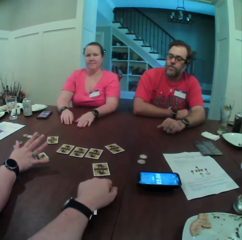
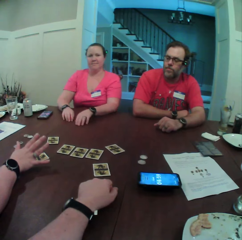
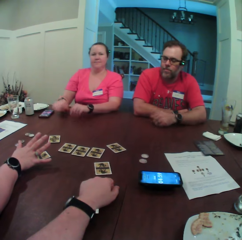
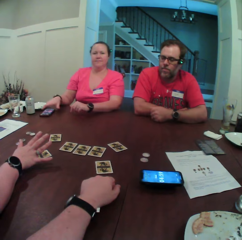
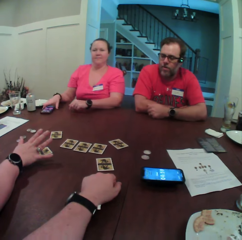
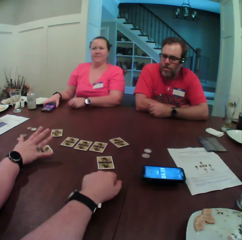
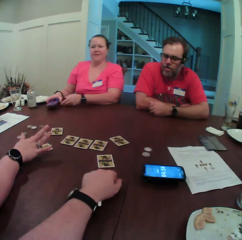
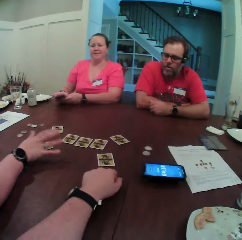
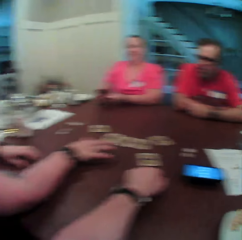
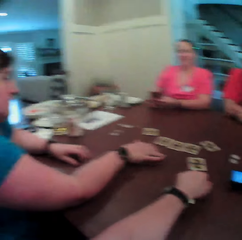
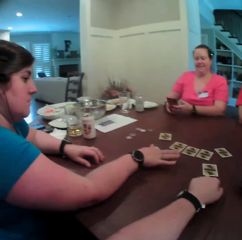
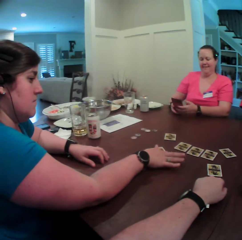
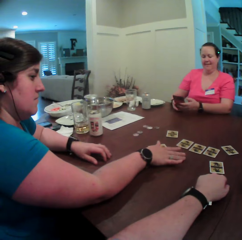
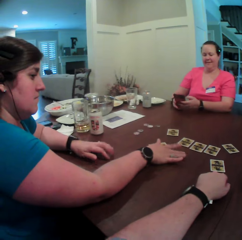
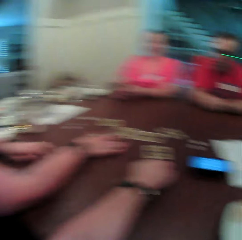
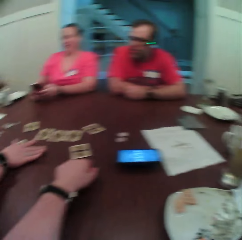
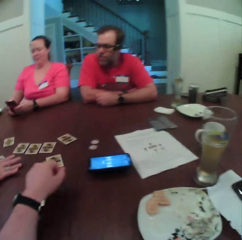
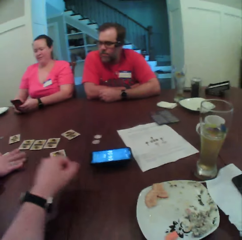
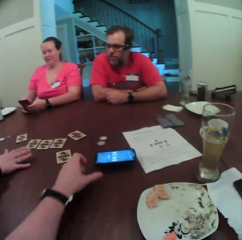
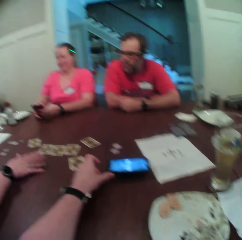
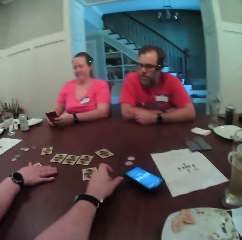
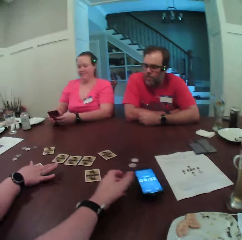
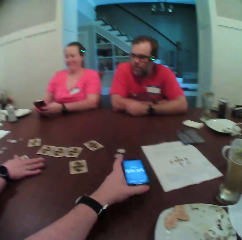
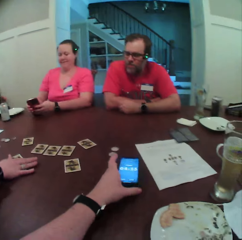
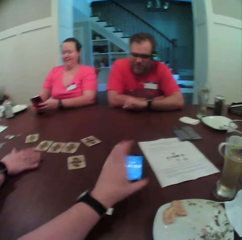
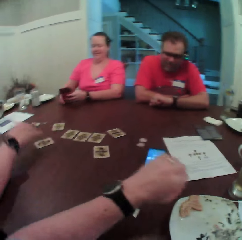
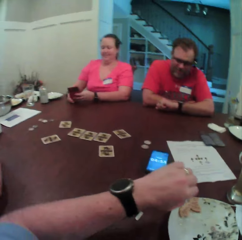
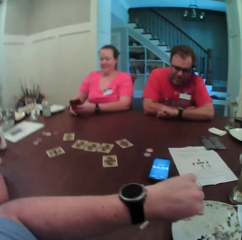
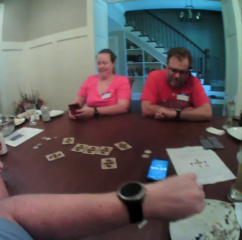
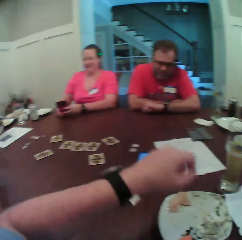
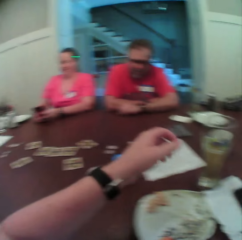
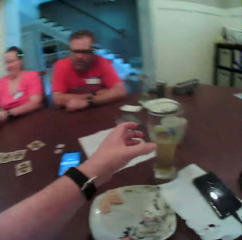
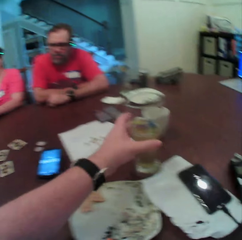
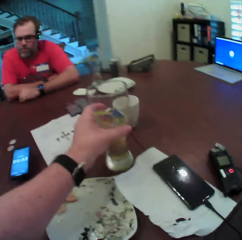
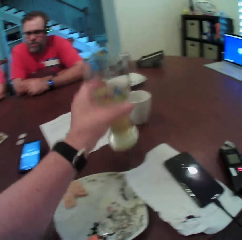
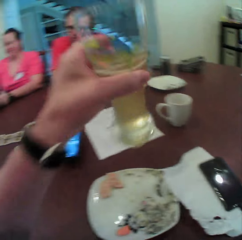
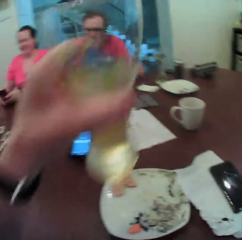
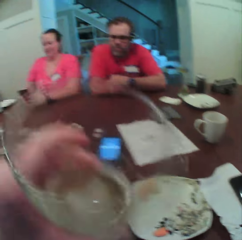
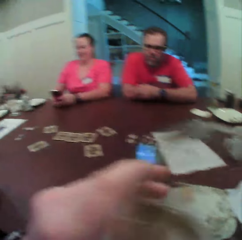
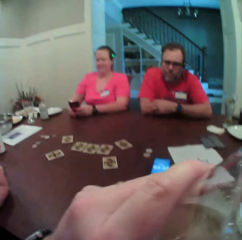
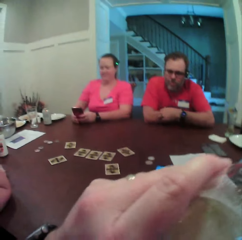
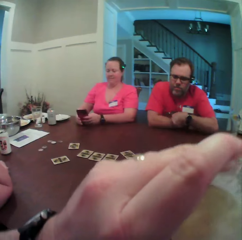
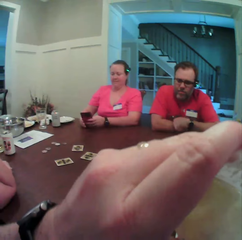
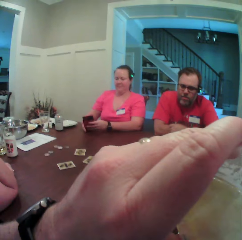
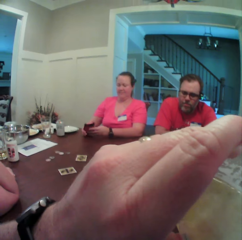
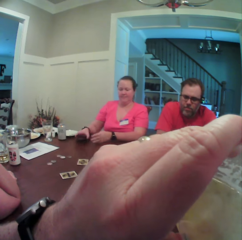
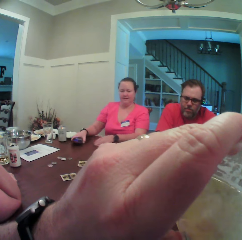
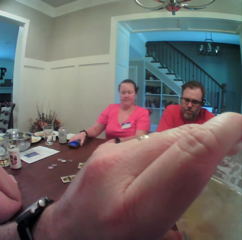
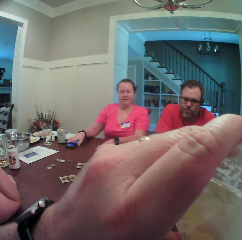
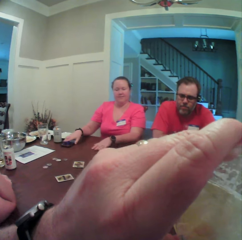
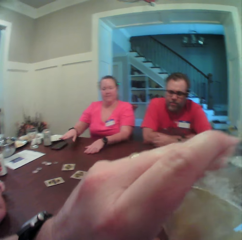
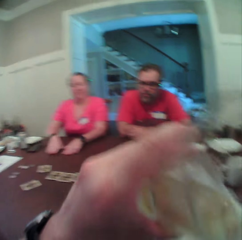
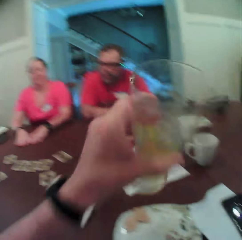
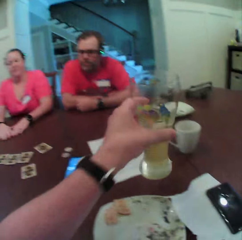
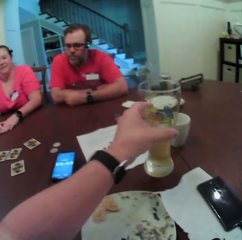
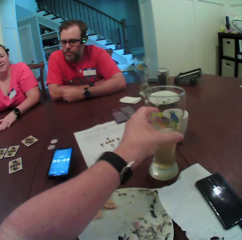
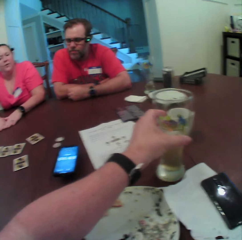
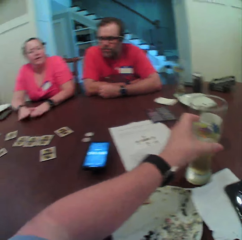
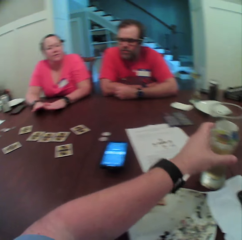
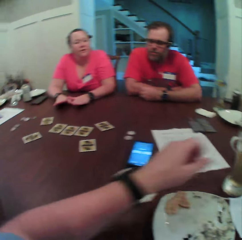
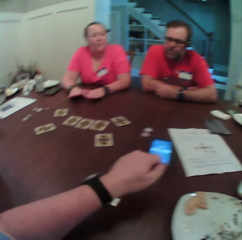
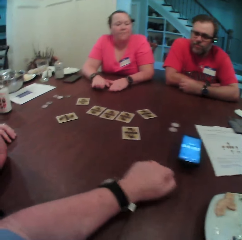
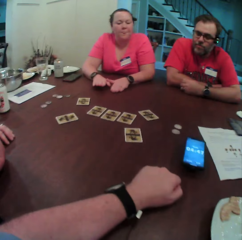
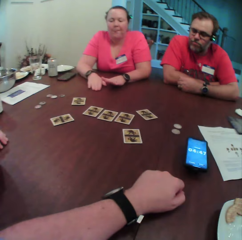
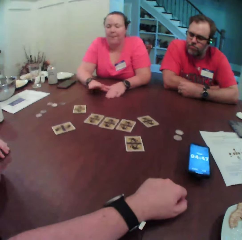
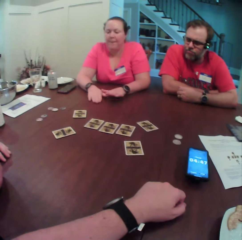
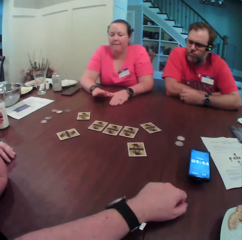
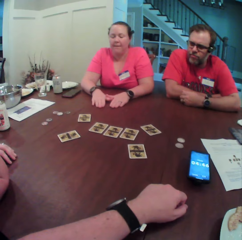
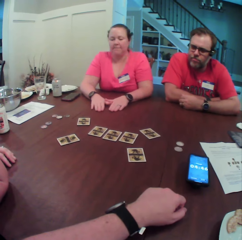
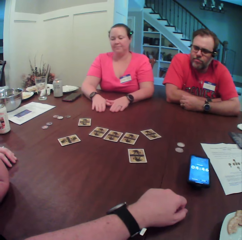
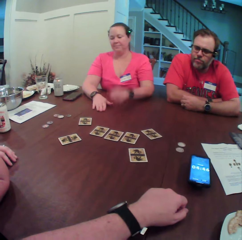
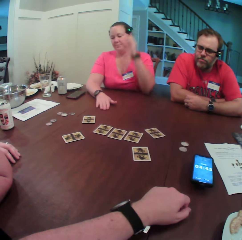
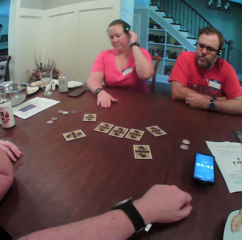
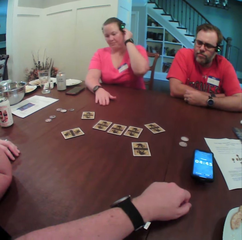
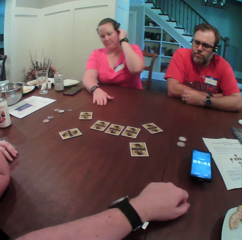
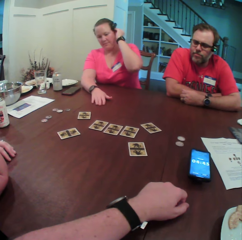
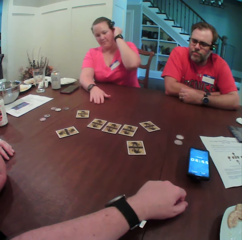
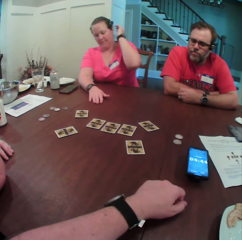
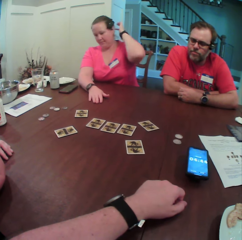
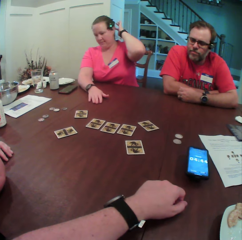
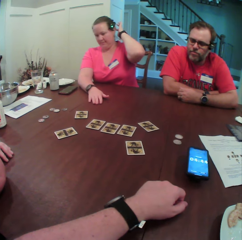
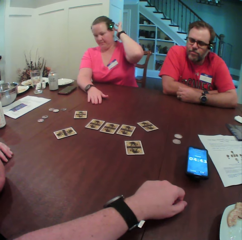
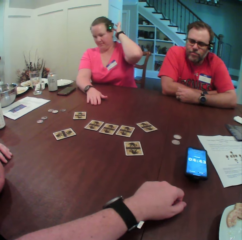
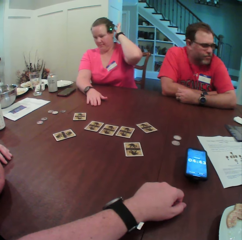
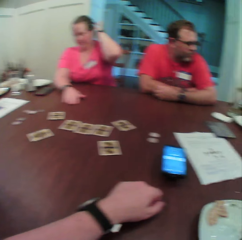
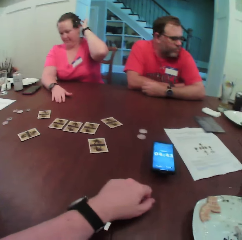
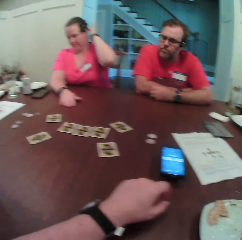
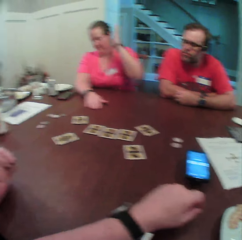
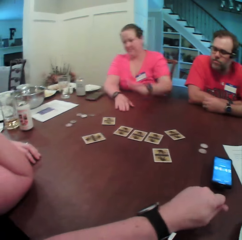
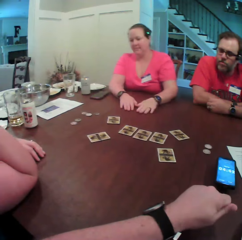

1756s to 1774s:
A woman picks up the mobile phone on the table with her right hand. She operates the mobile phone with both hands. The camera wearer touches the mobile phone on the table with his left hand. He picks up the phone. He checks the phone. He picks up the beer glass on the table with his left hand. He drinks from the beer glass with his left hand. The woman drops the mobile phone on the table with her right hand. The camera wearer drops the beer glass on the table with his left hand. The woman moves her hands.

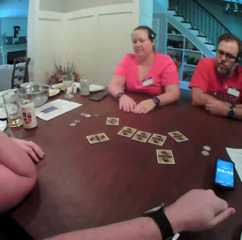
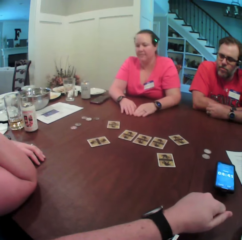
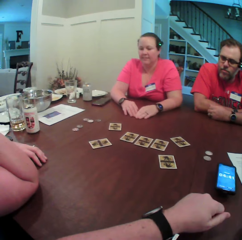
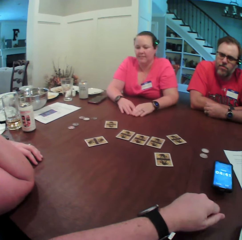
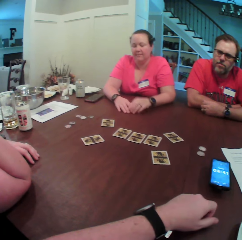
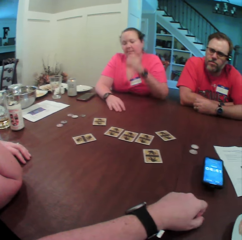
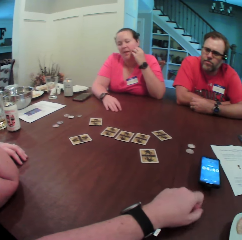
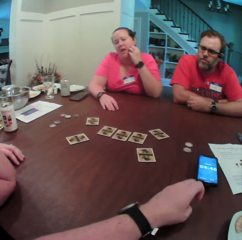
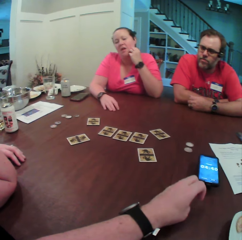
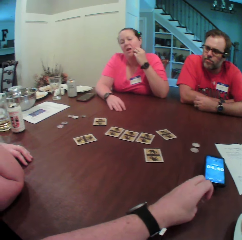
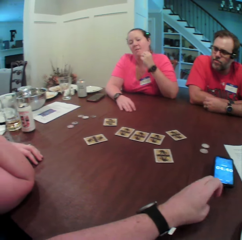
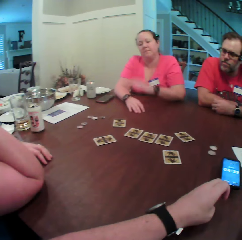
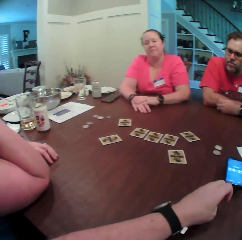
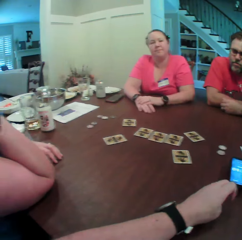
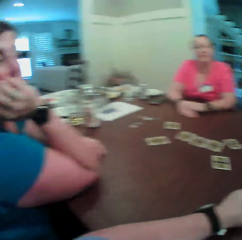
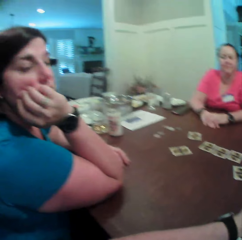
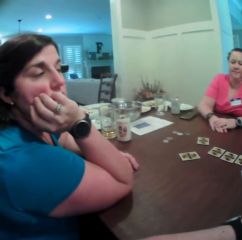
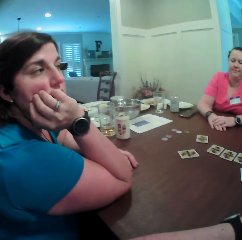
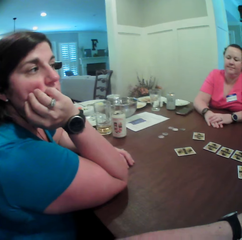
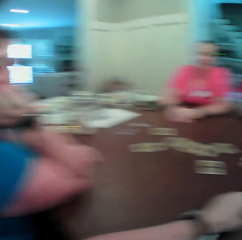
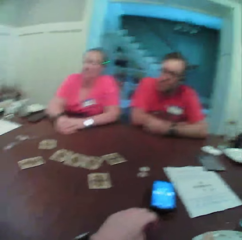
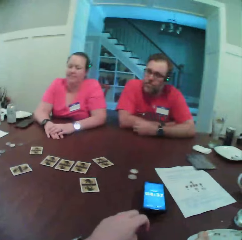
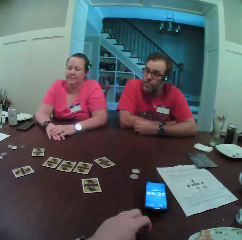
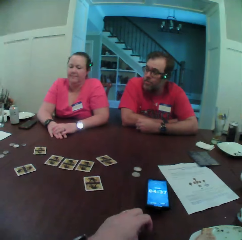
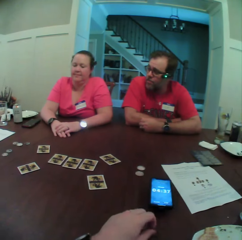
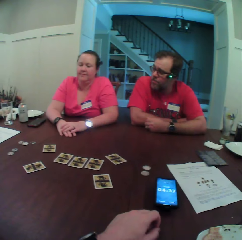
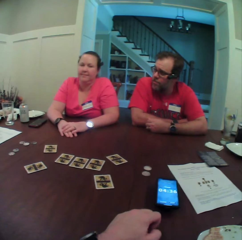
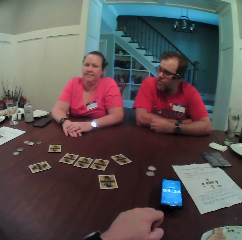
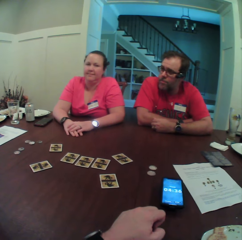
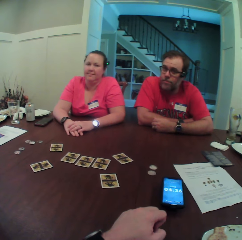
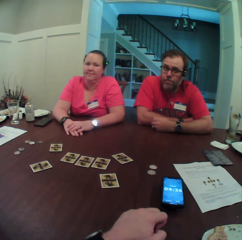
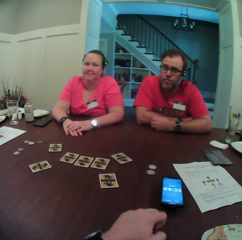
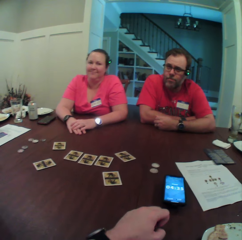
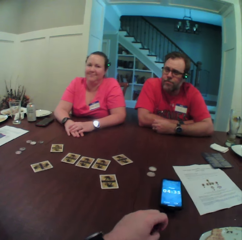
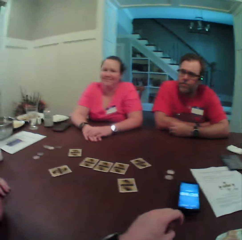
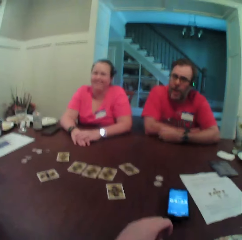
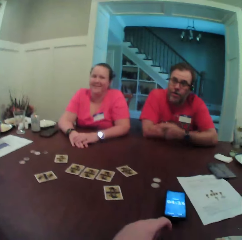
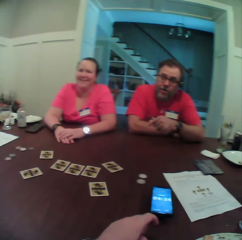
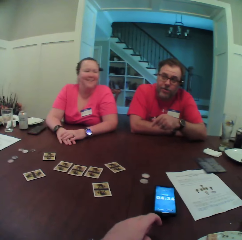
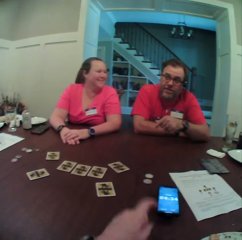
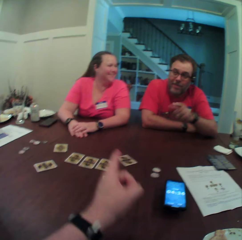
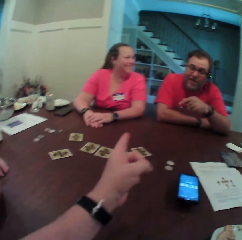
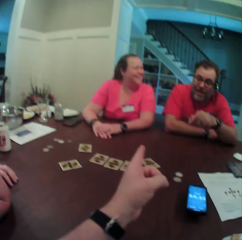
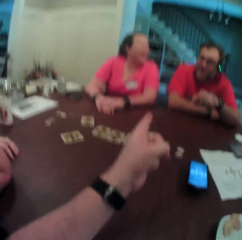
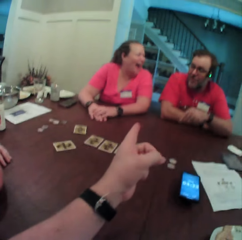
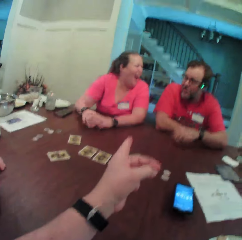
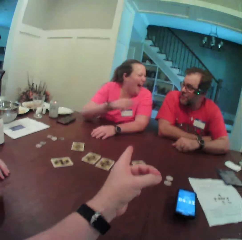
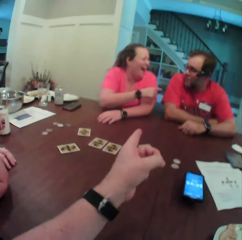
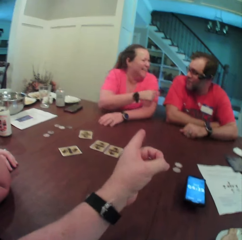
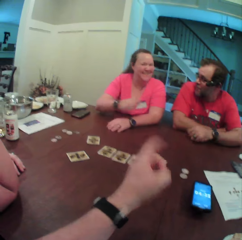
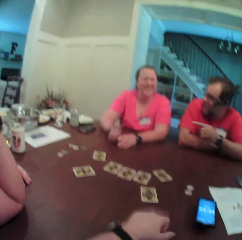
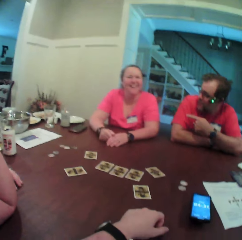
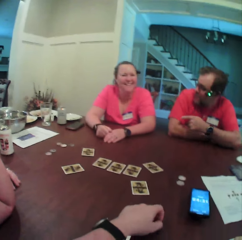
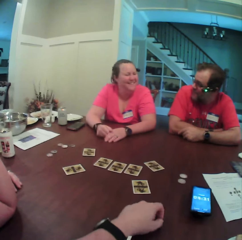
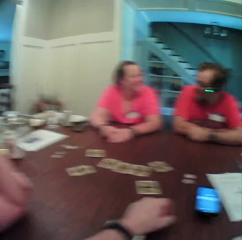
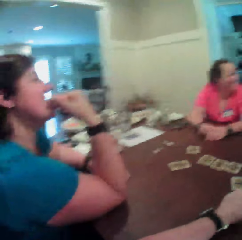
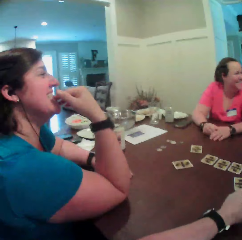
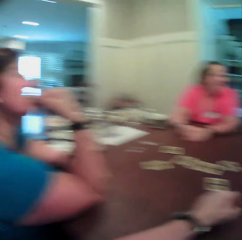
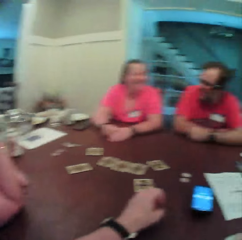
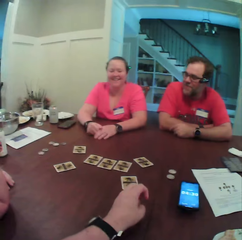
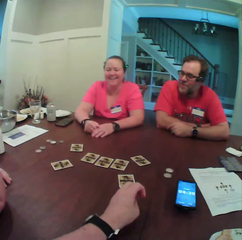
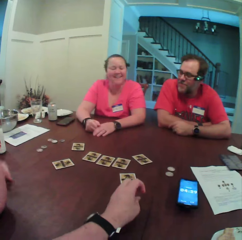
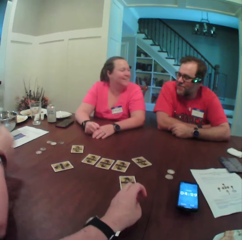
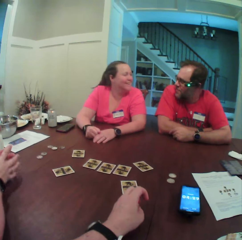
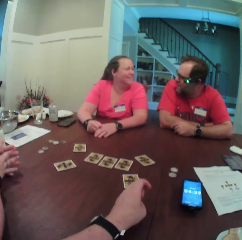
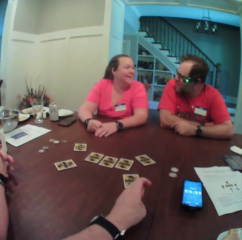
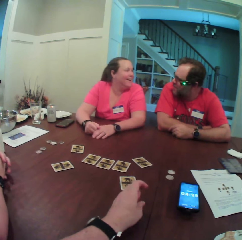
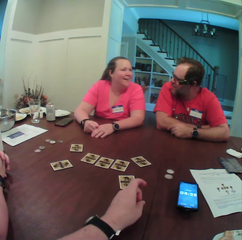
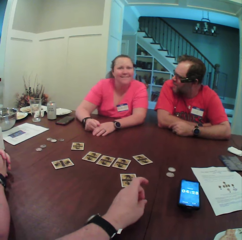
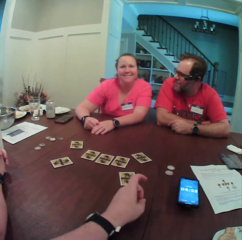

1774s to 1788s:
The camera wearer moves her hands. A woman looks around. A man points at the camera wearer. The camera wearer points at another woman. She points at the man. She looks around.
